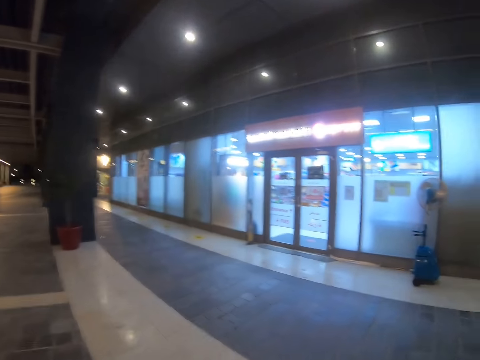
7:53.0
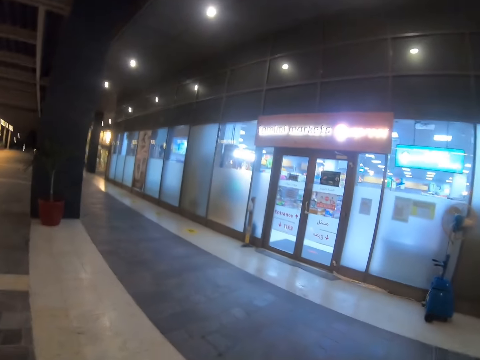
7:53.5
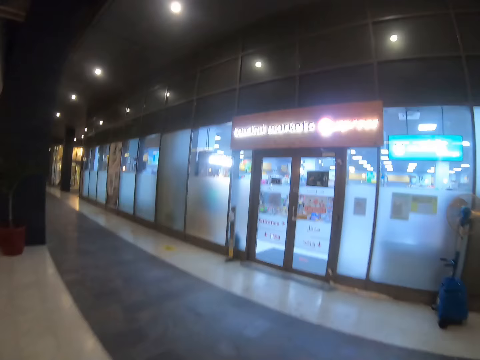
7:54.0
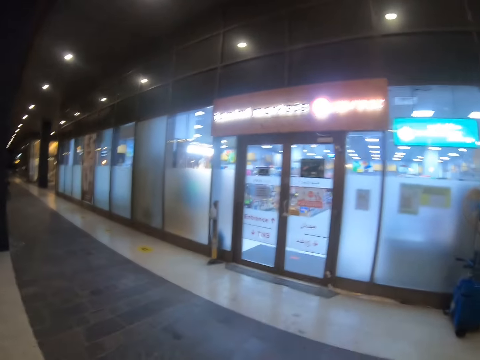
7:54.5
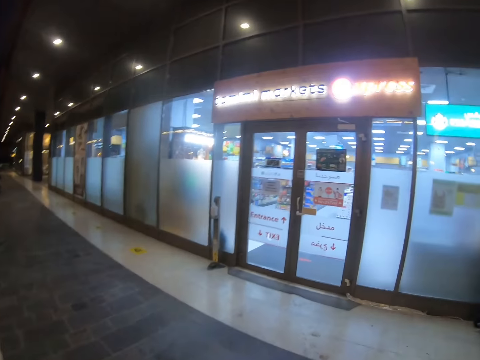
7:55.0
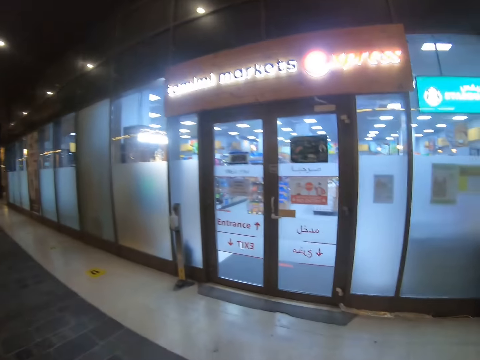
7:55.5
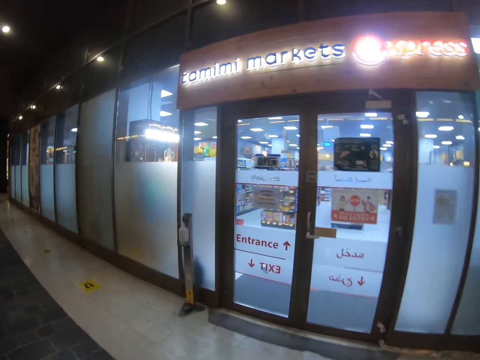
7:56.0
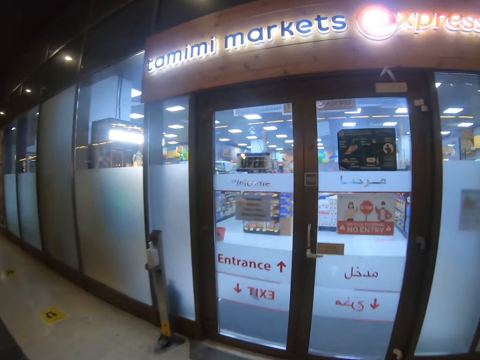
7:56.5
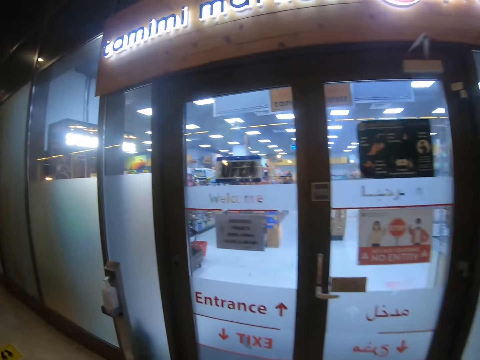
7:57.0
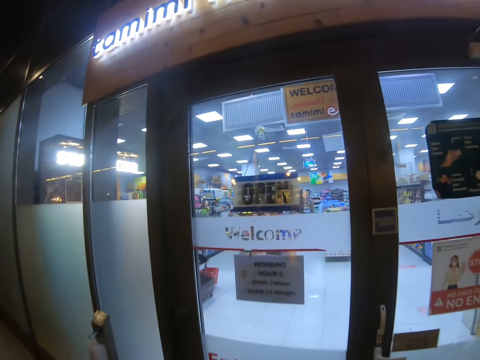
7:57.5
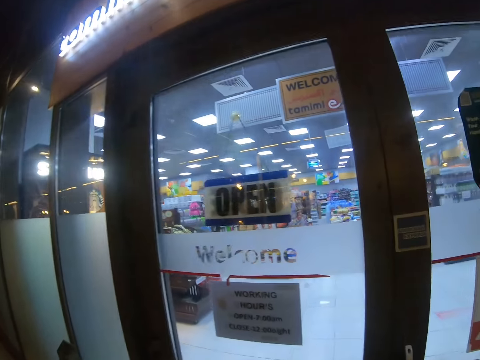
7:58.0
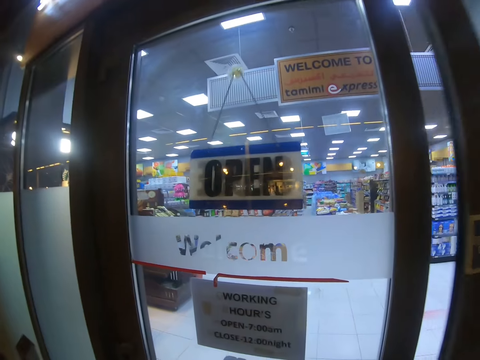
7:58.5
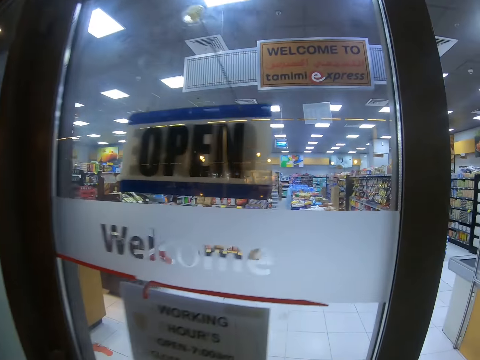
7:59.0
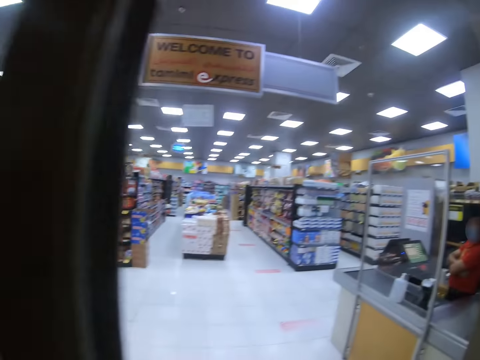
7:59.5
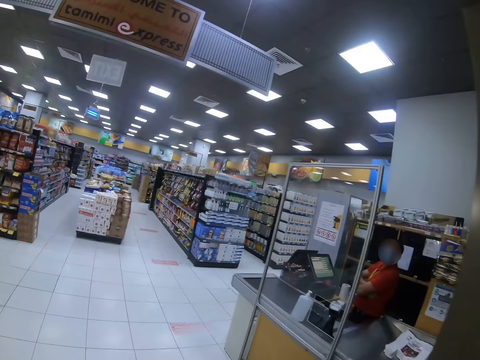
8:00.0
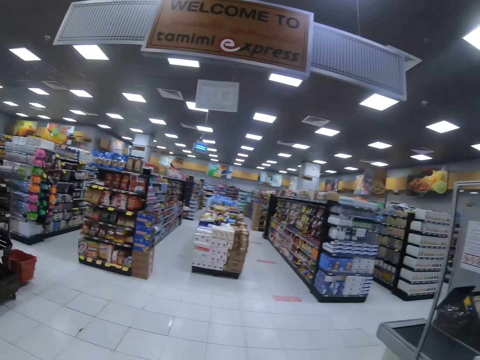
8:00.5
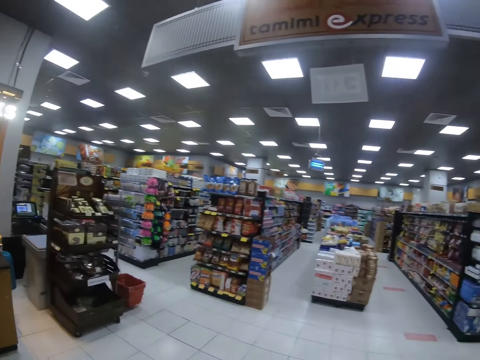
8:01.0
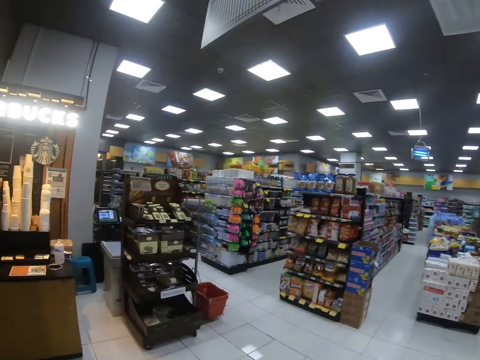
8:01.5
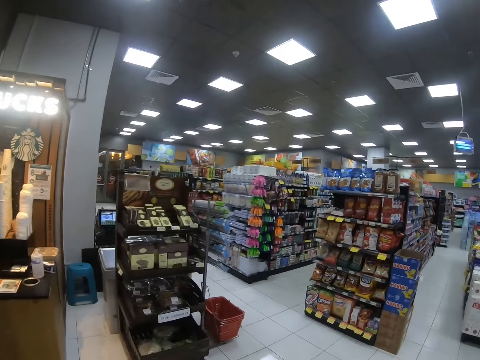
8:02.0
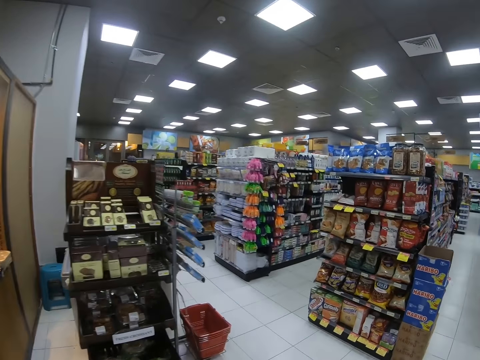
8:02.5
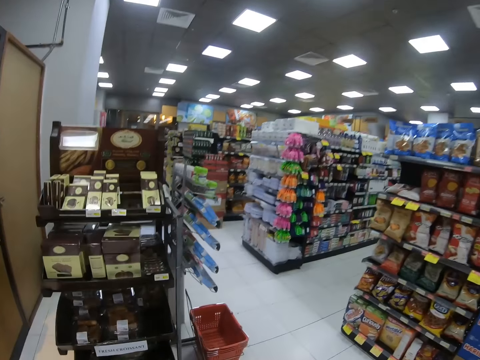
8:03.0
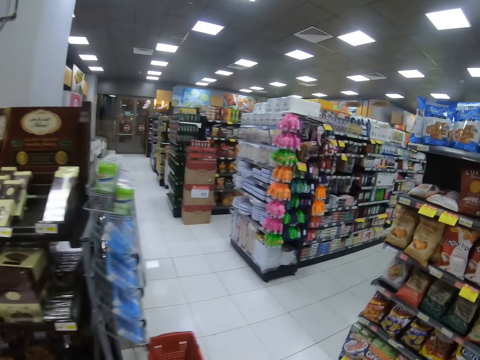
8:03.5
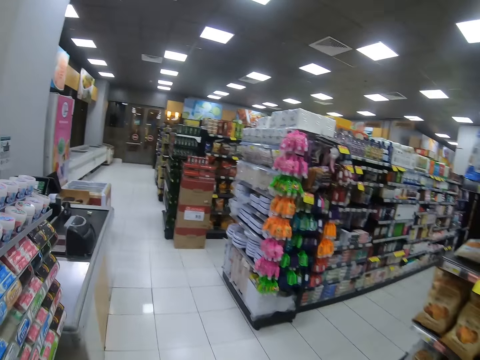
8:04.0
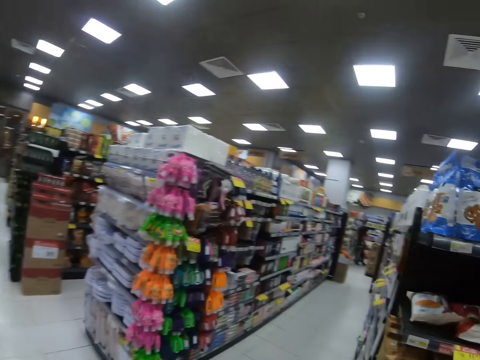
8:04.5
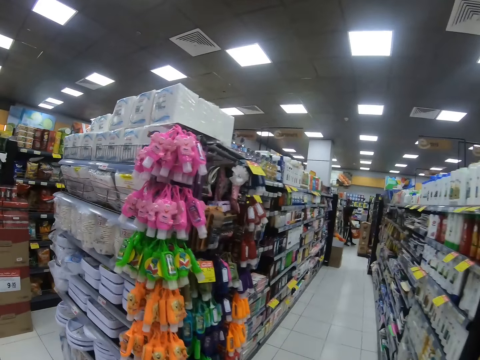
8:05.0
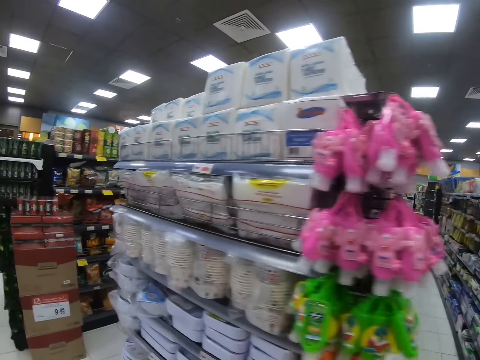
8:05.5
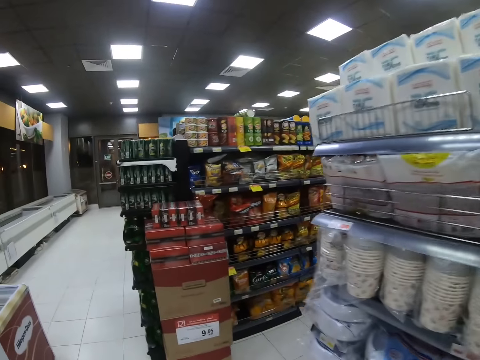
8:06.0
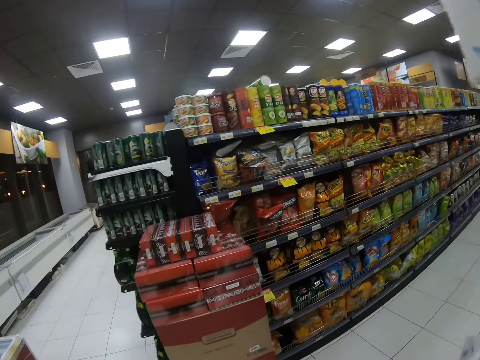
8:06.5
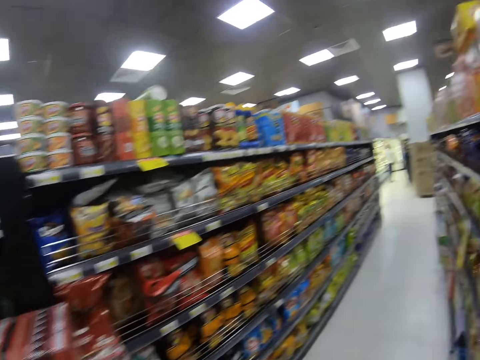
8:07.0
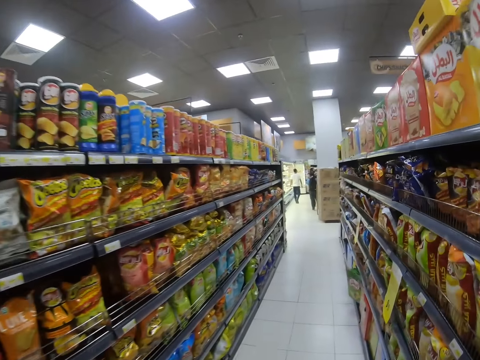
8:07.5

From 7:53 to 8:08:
The camera wearer walks to the supermarket entrance. They open the supermarket door. They walk towards the rack.

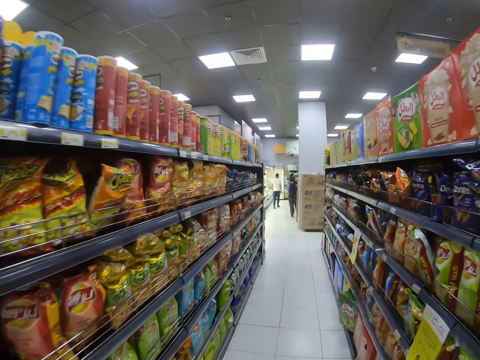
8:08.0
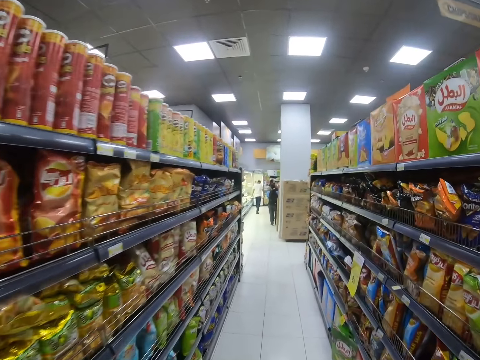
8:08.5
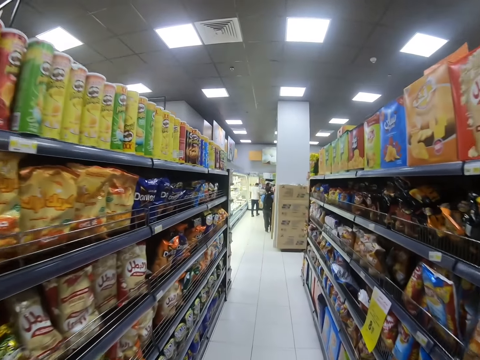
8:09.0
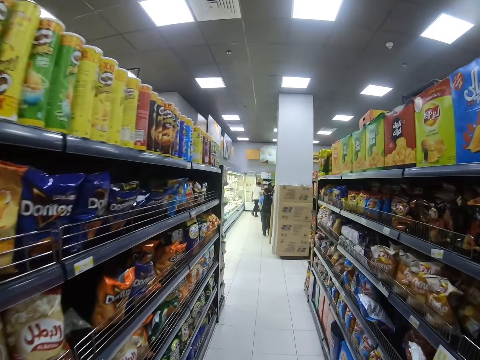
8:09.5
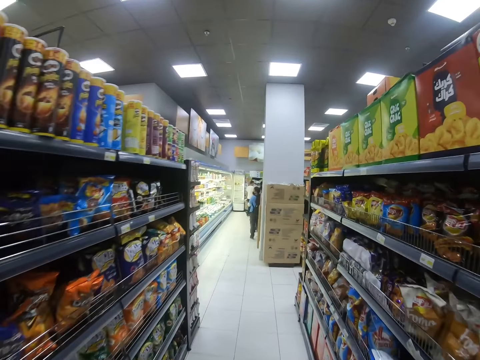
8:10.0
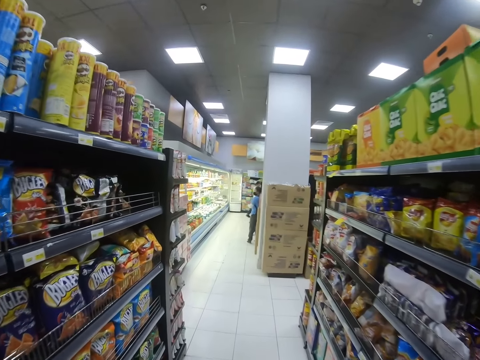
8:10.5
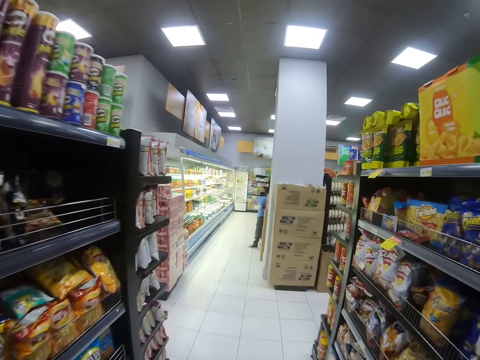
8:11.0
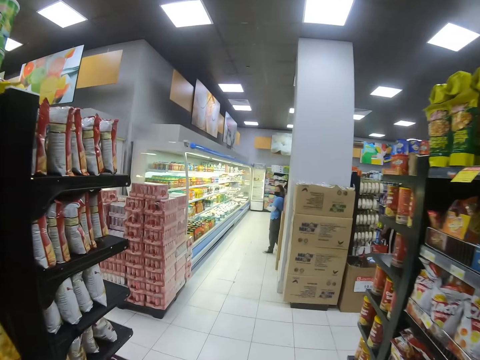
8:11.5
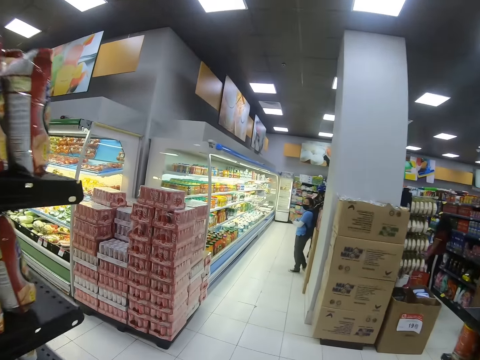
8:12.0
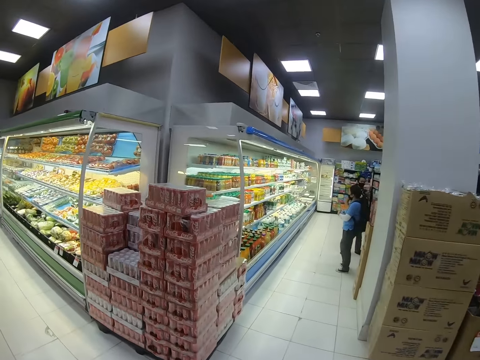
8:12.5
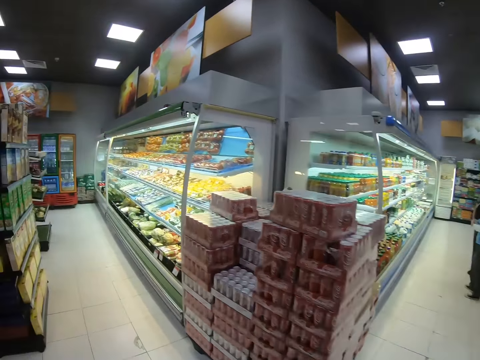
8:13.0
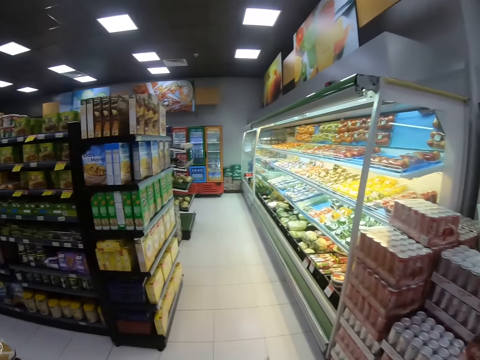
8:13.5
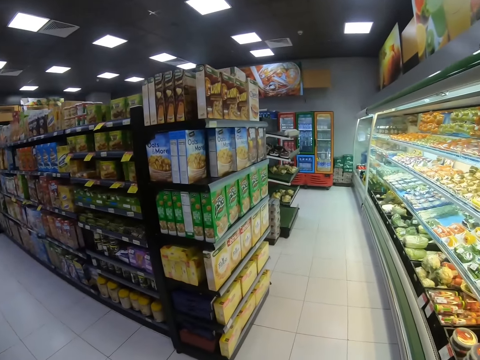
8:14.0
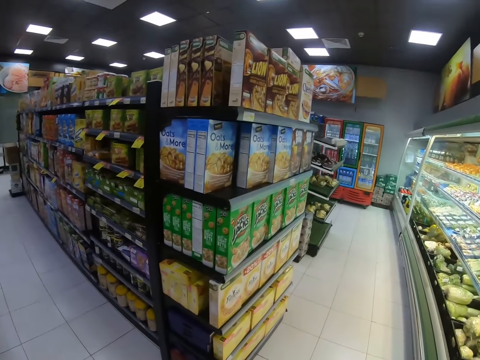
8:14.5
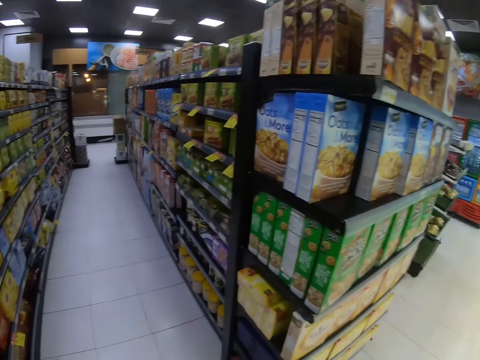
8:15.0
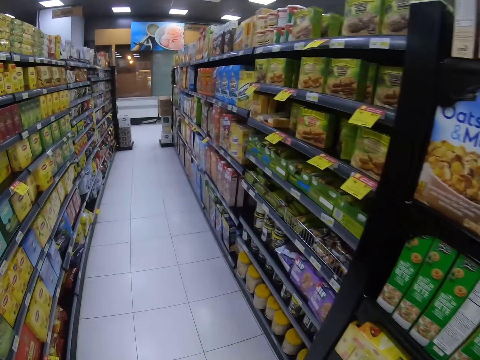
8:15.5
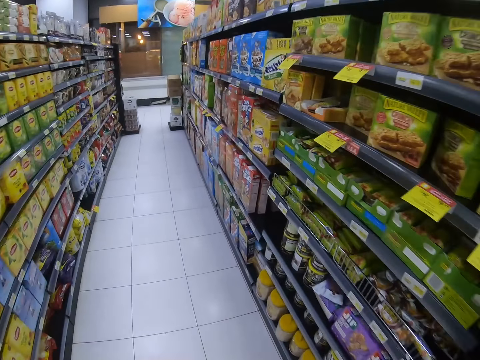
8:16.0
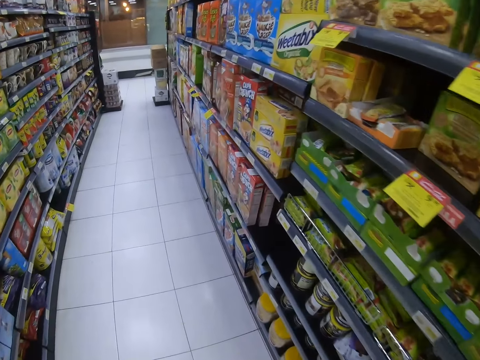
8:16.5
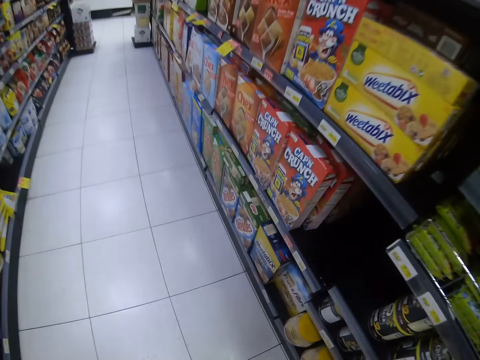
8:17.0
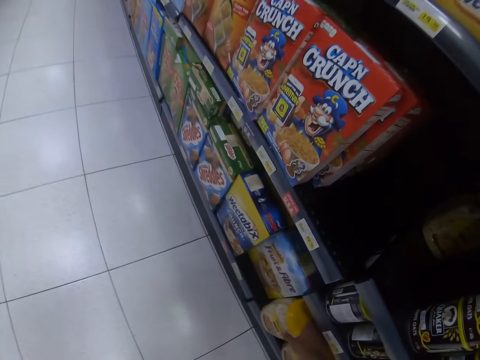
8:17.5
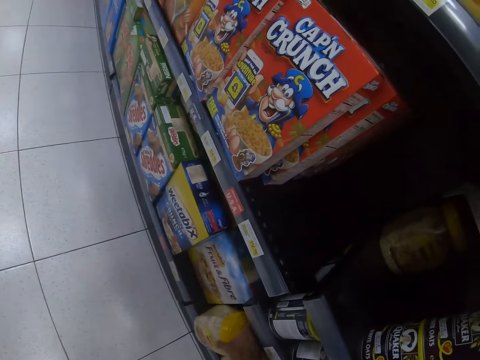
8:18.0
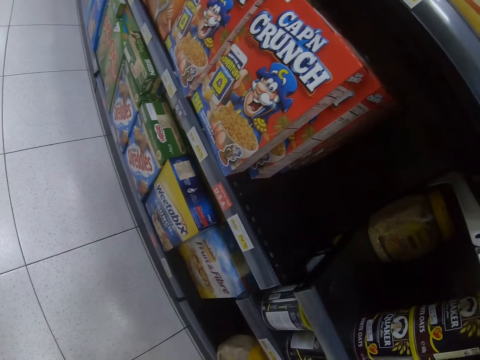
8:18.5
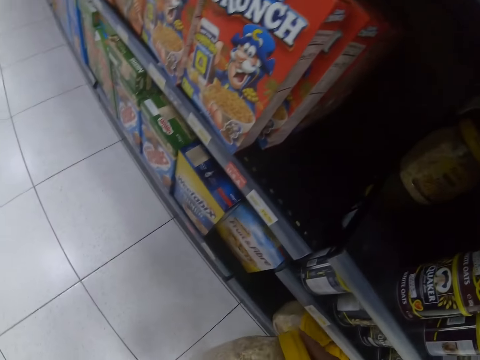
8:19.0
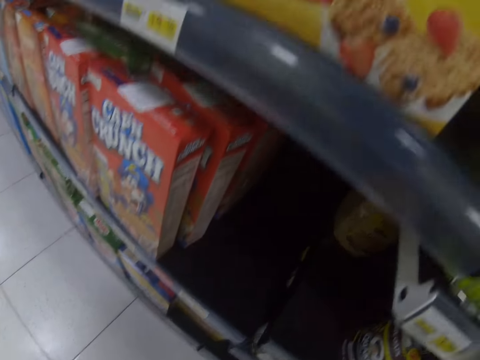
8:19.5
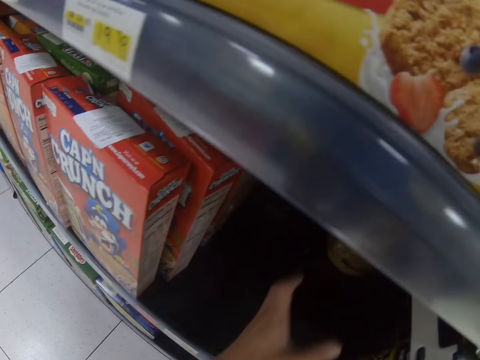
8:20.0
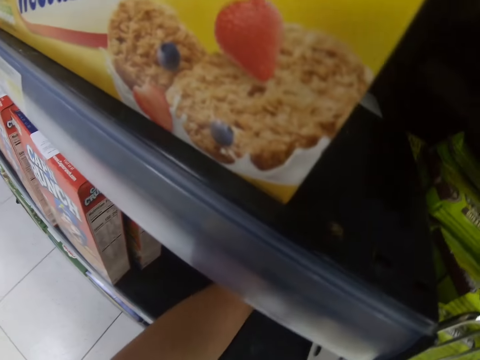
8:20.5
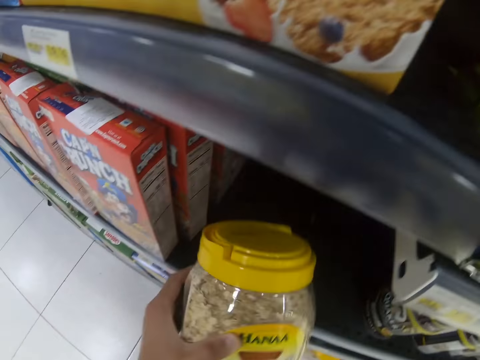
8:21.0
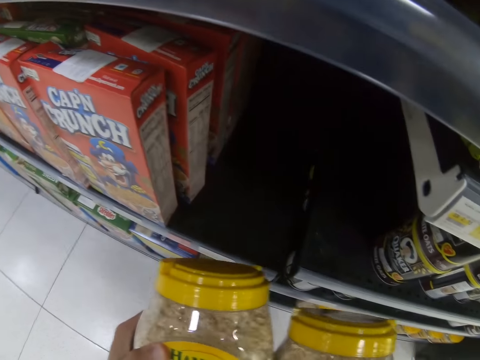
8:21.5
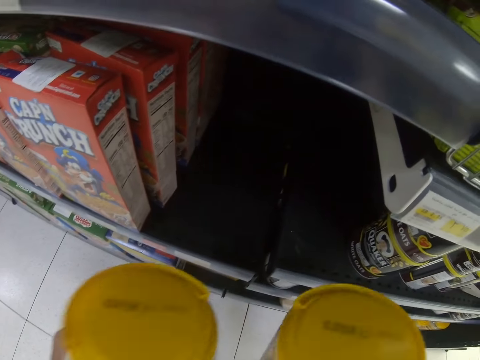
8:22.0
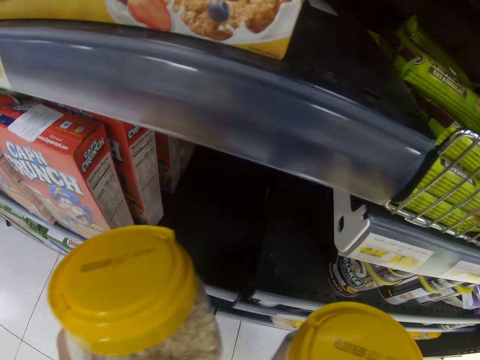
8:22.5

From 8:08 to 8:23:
The camera wearer walks into the supermarket. They bend towards the floor. They remove the container from the rack. They reach for another container and remove the container from the rack. They inspect the containers.
